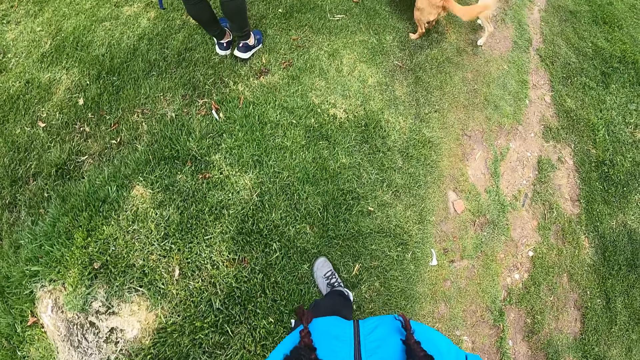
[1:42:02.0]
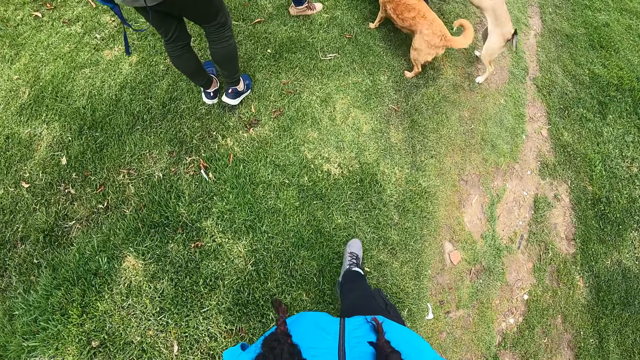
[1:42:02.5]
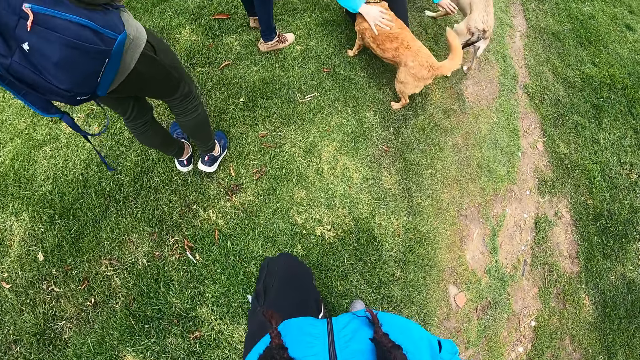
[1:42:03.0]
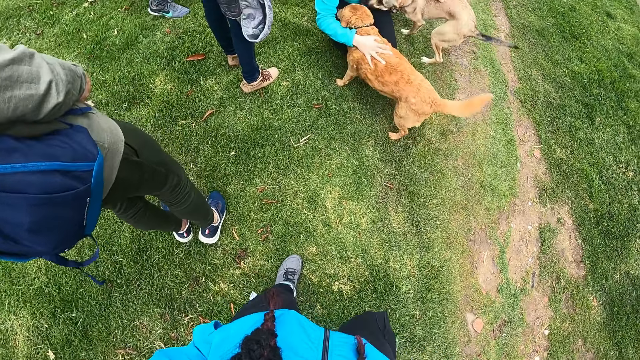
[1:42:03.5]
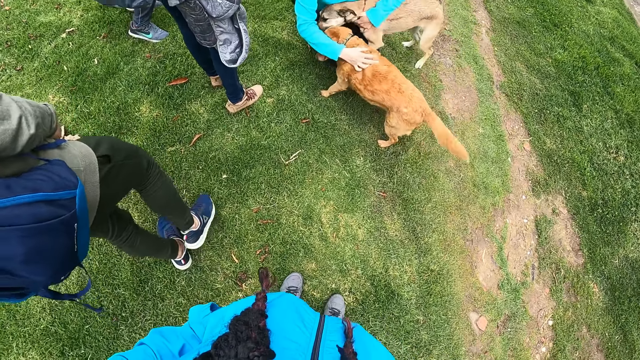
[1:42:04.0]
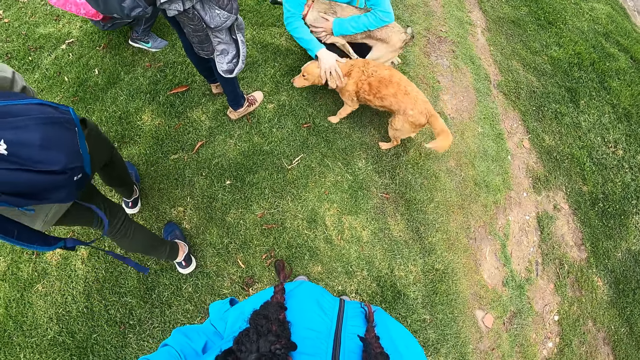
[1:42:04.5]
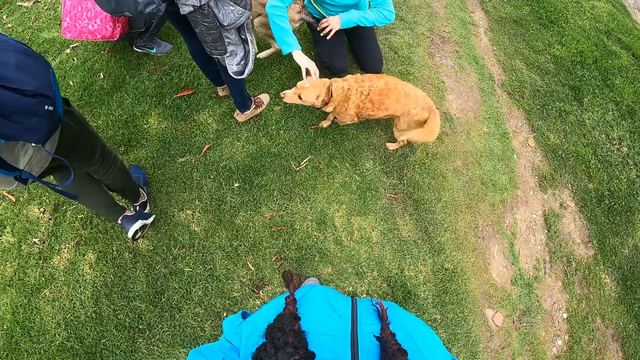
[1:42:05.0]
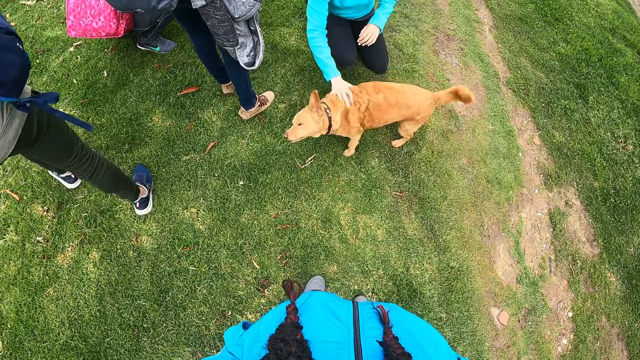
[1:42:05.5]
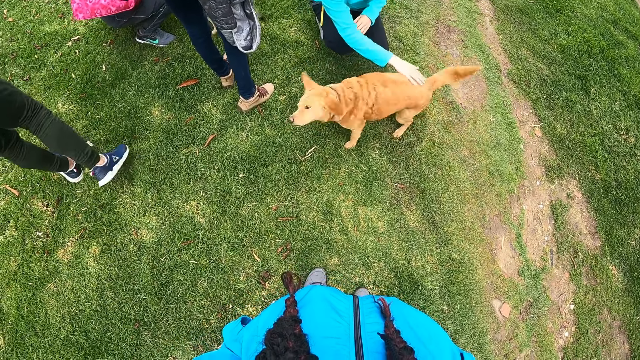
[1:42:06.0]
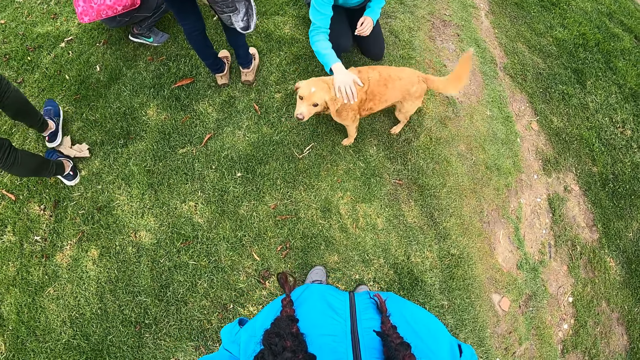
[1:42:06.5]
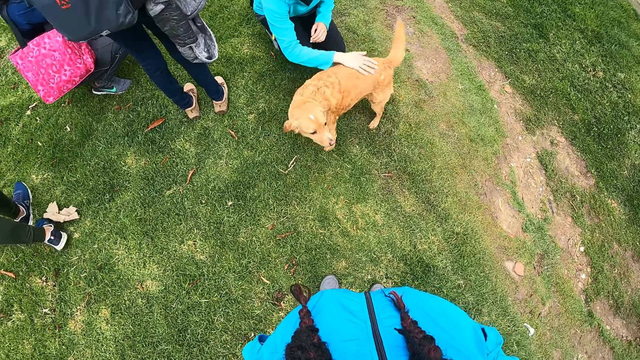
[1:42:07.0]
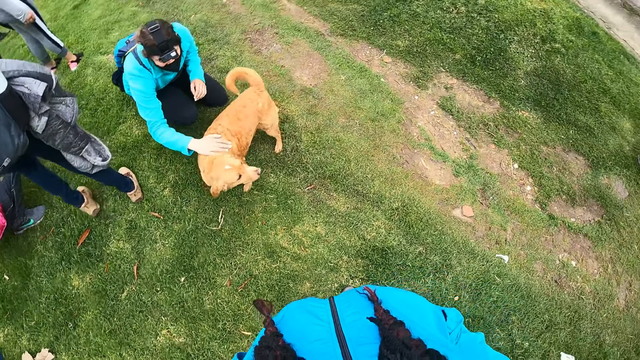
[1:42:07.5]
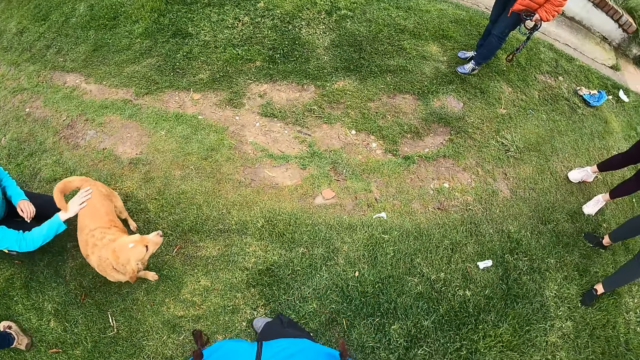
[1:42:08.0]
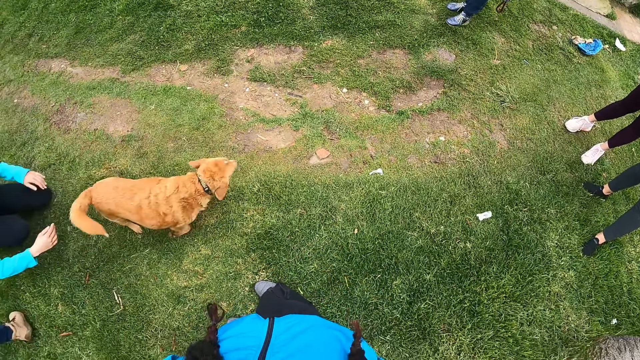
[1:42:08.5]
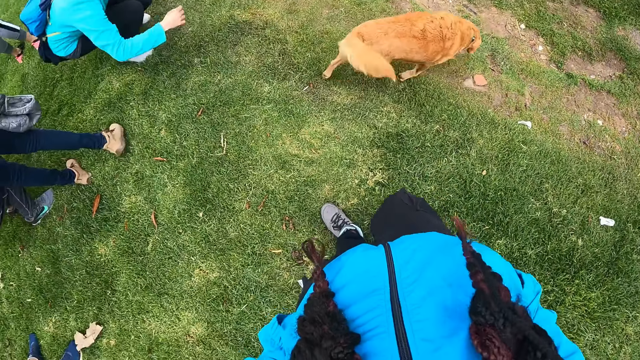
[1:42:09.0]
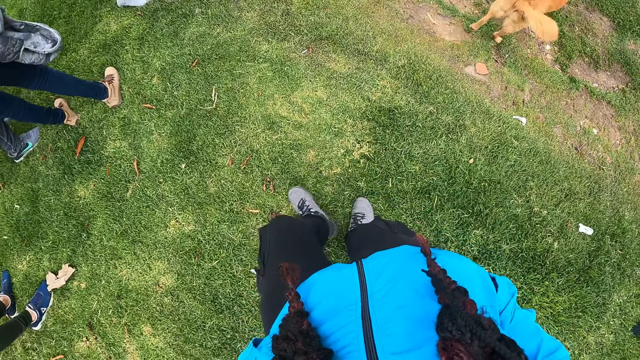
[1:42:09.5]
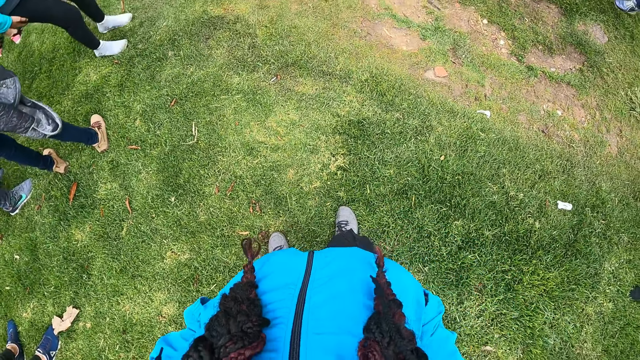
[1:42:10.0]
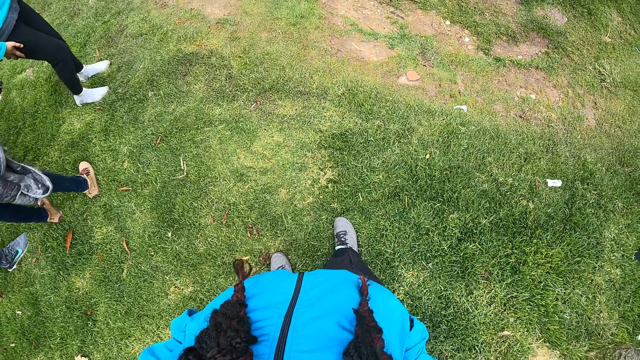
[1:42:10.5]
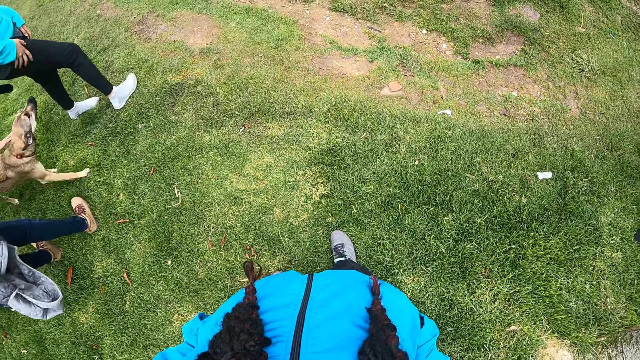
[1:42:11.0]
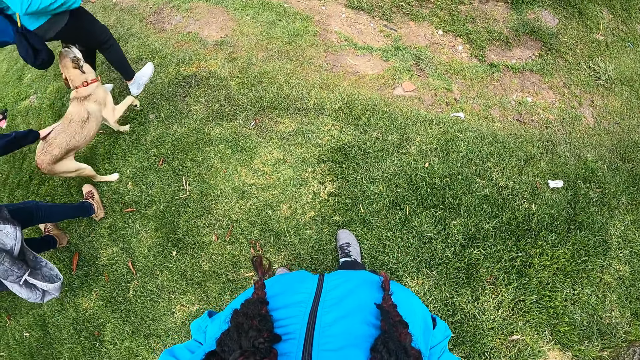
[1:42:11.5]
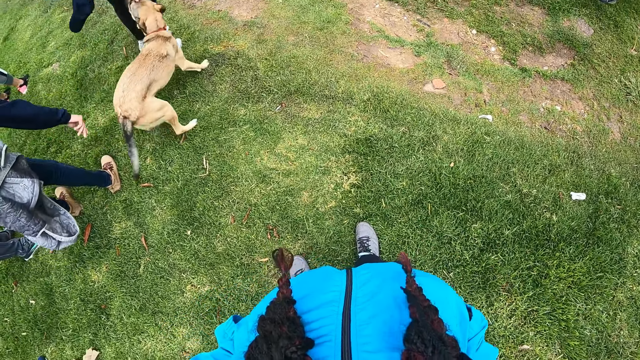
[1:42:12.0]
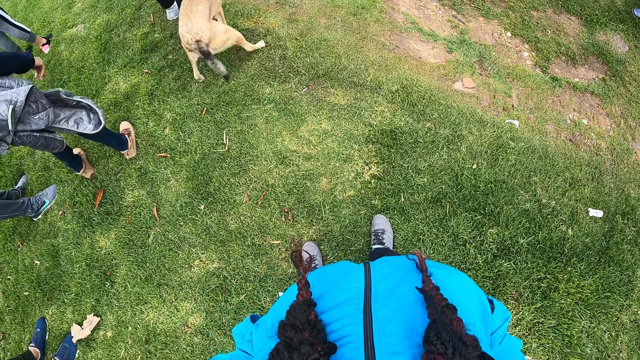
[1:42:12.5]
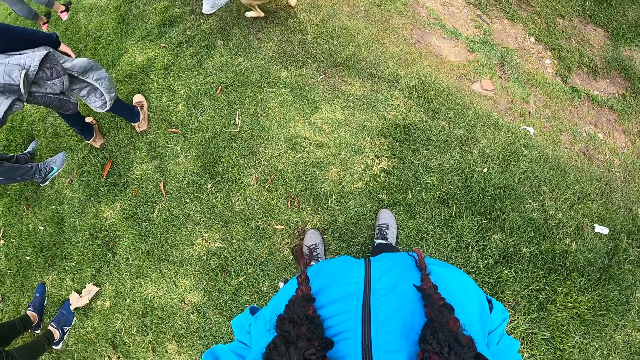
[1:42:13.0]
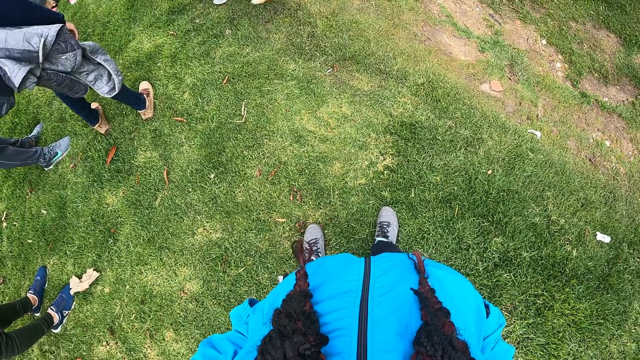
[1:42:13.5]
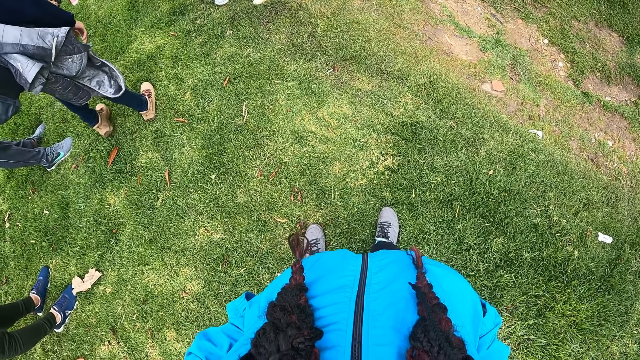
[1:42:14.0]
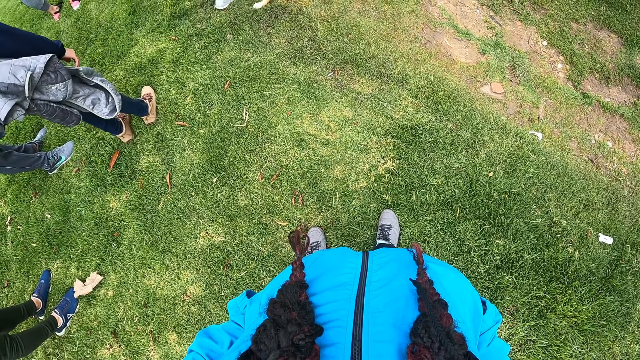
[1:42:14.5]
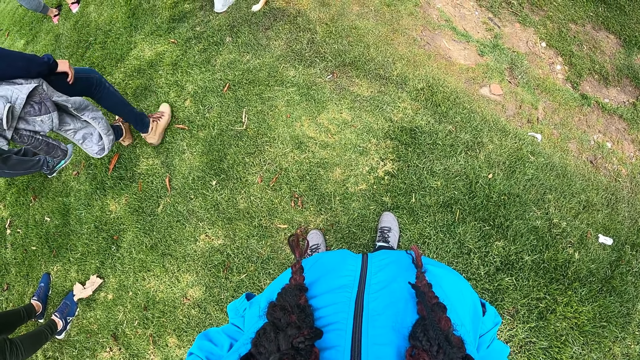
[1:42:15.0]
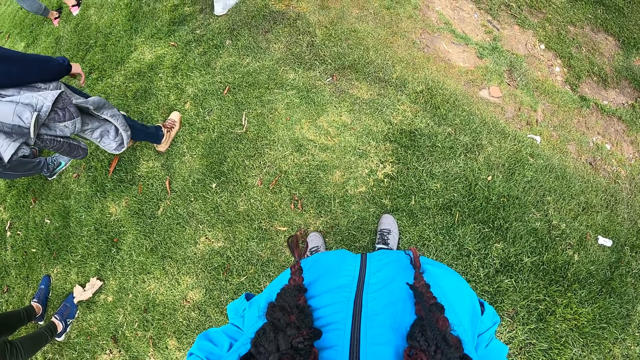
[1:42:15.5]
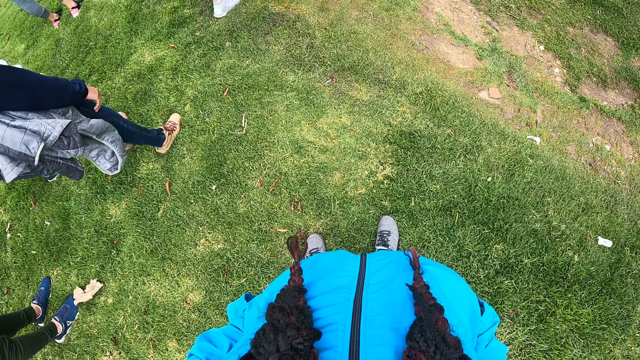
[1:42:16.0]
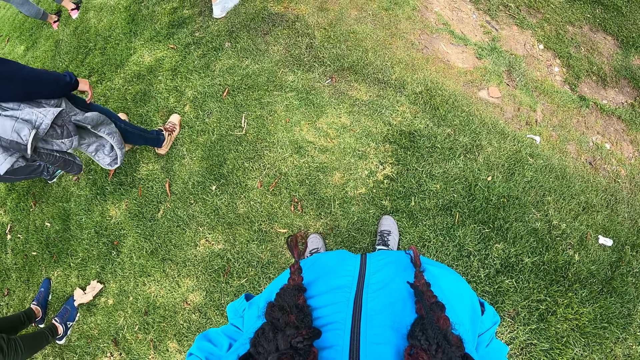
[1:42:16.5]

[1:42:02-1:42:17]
The camera wearer stands on the grass. A woman plays with a dog and another dog. The first dog runs towards another woman. The other dog shakes its body. The other dog walks away from the first woman. The camera wearer looks around the compound. The first dog plays with the first woman.

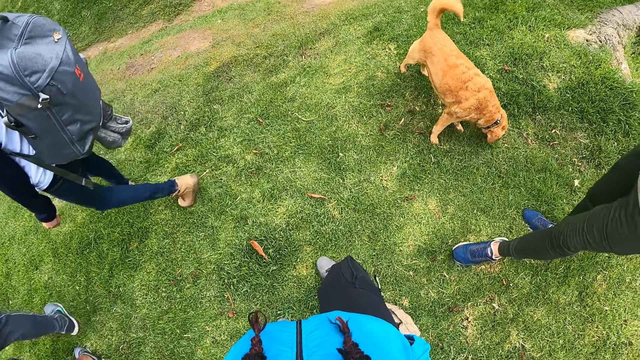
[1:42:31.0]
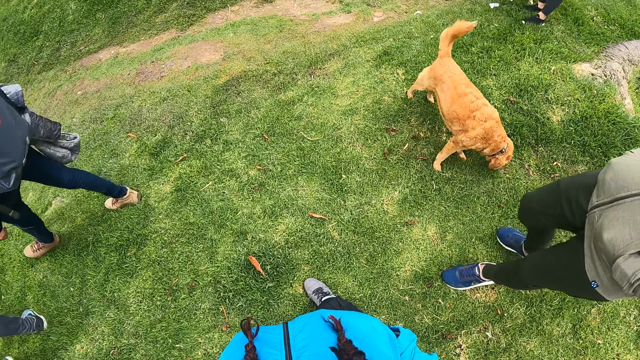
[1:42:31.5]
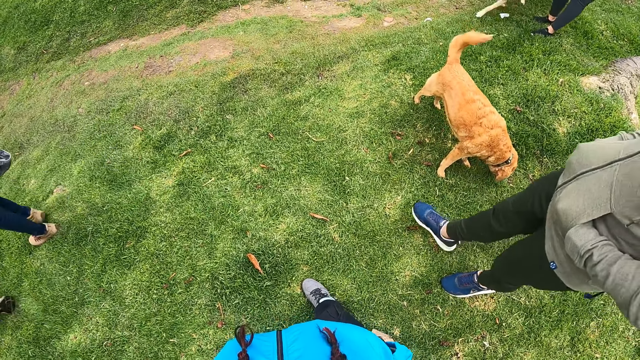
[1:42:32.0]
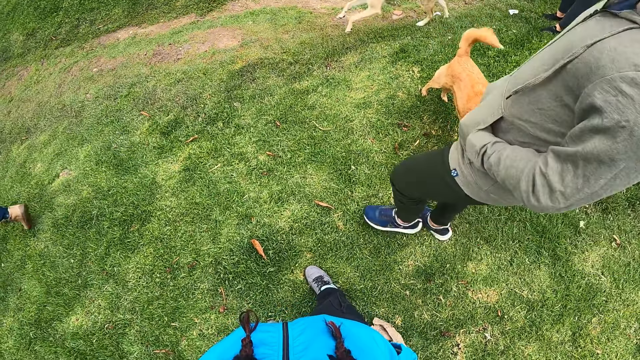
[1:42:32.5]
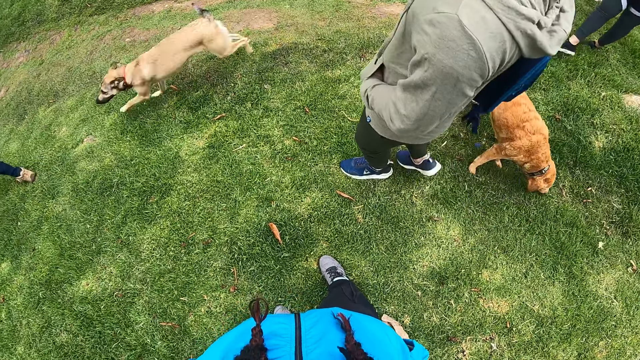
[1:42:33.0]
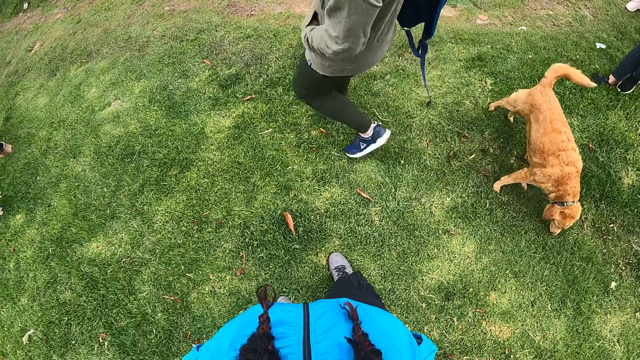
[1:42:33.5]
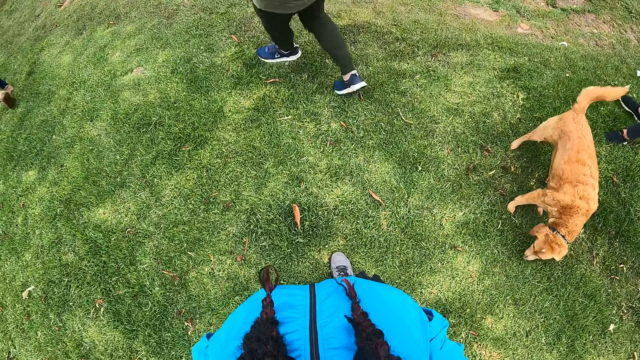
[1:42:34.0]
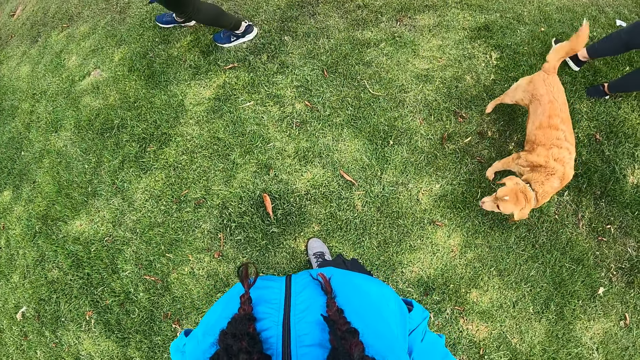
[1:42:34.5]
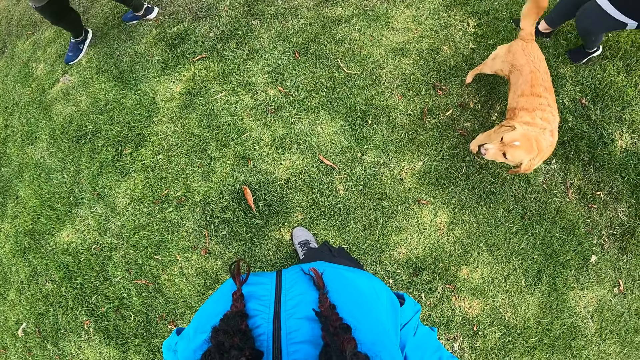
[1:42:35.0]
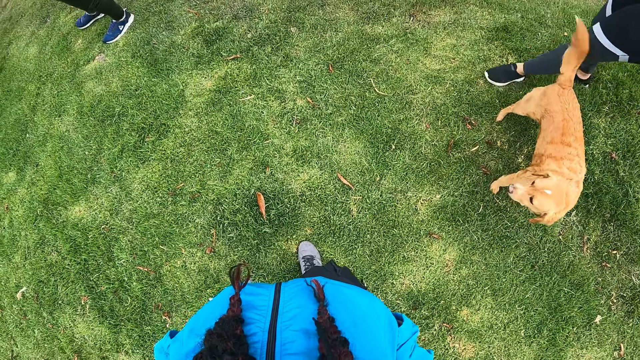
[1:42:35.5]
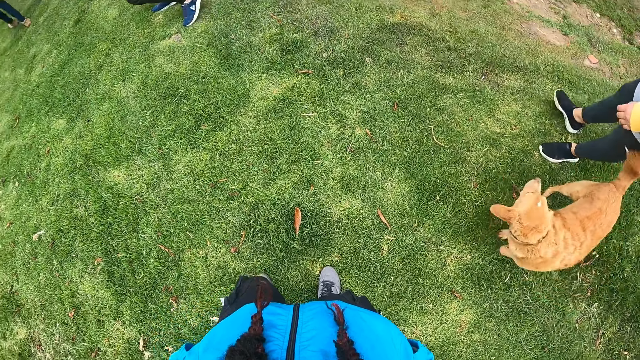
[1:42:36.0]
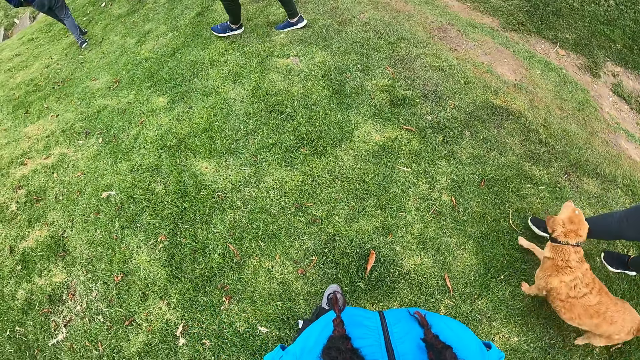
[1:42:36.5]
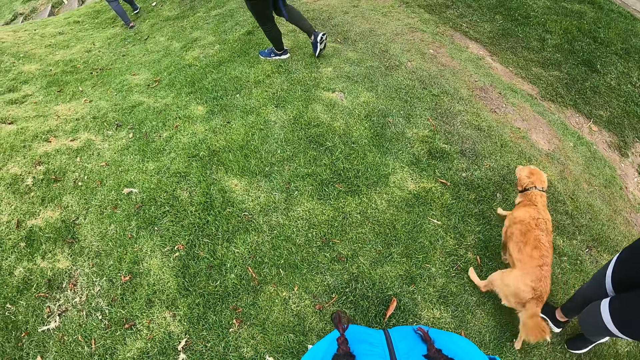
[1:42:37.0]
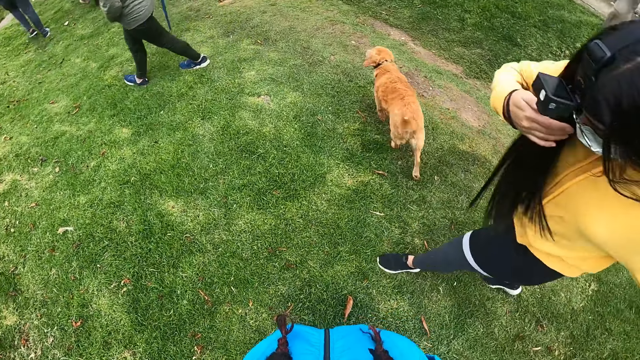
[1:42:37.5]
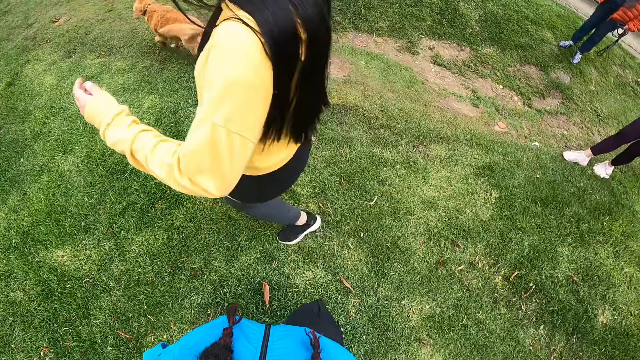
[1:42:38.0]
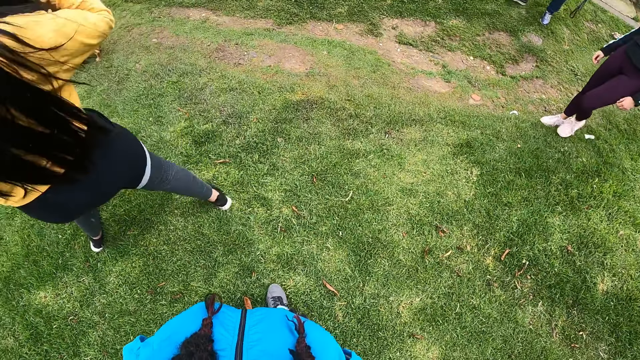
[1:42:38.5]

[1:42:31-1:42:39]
The dog runs down the compound.
